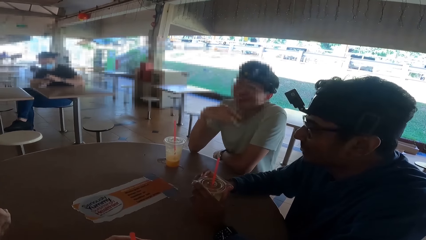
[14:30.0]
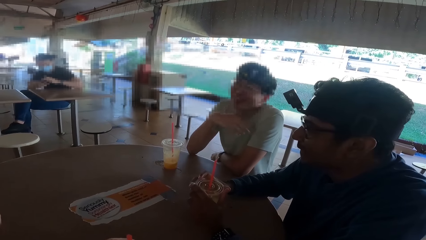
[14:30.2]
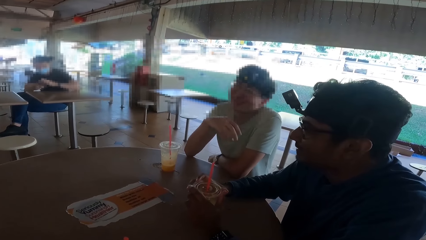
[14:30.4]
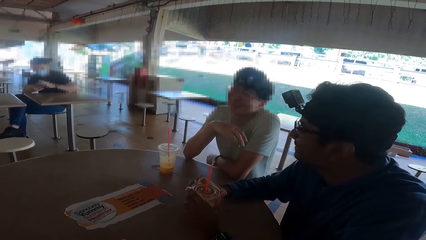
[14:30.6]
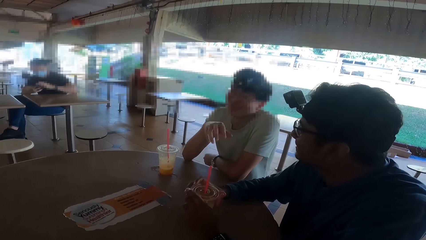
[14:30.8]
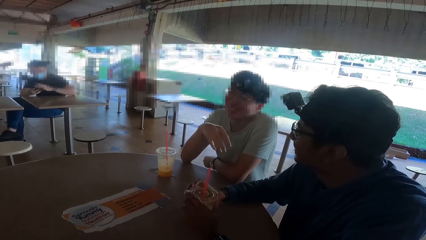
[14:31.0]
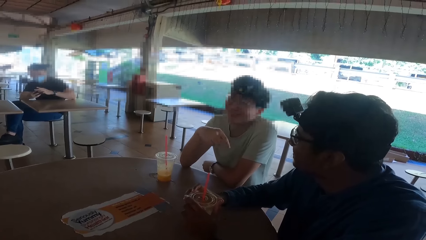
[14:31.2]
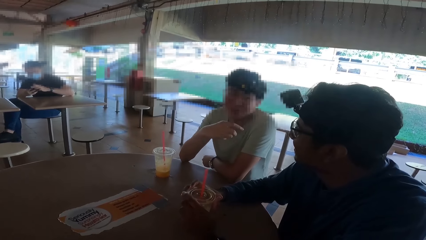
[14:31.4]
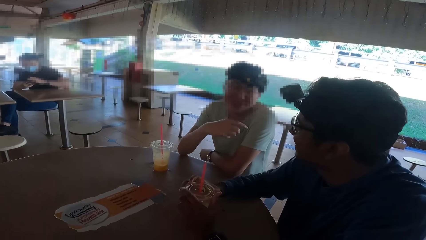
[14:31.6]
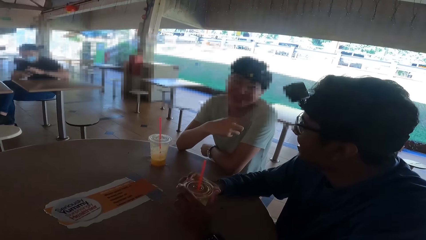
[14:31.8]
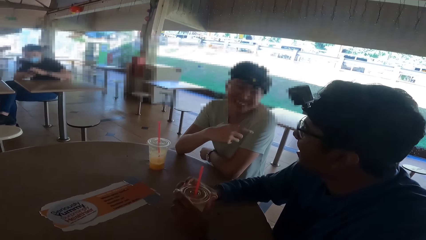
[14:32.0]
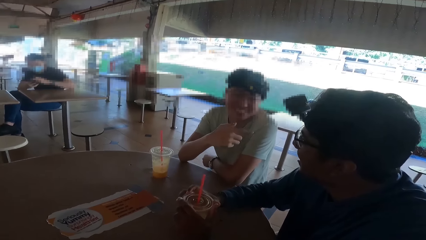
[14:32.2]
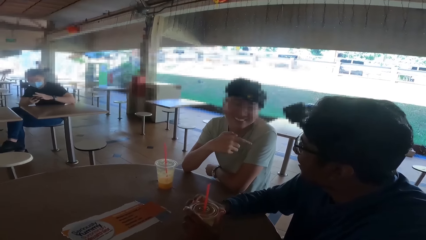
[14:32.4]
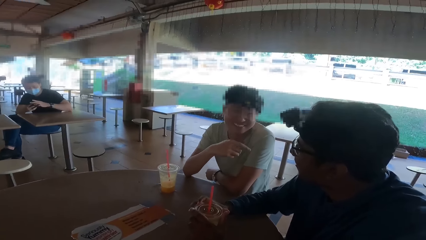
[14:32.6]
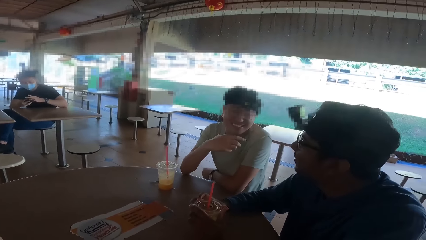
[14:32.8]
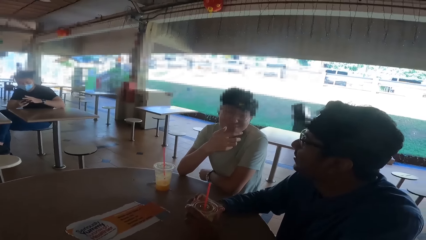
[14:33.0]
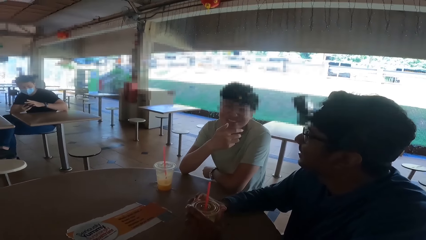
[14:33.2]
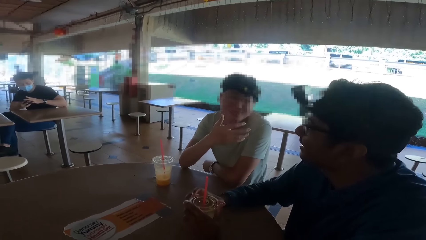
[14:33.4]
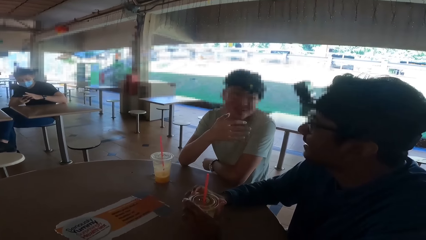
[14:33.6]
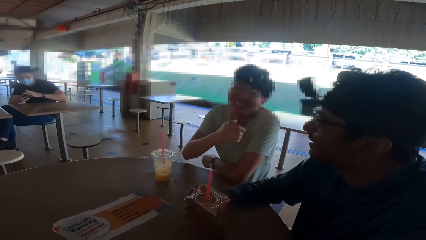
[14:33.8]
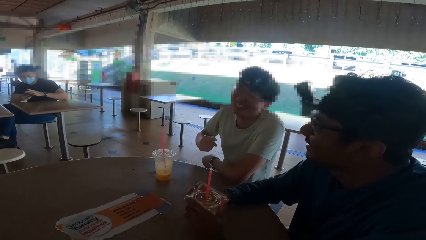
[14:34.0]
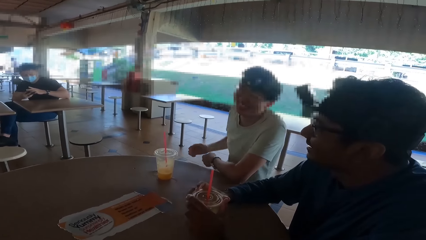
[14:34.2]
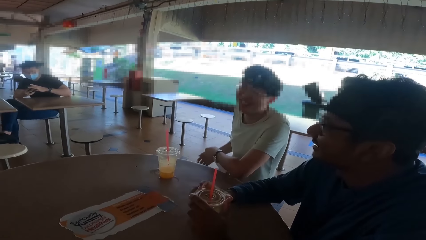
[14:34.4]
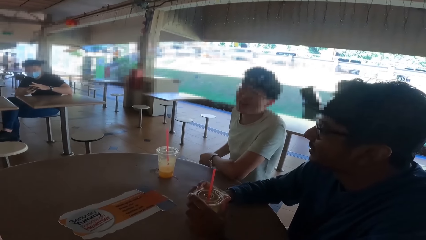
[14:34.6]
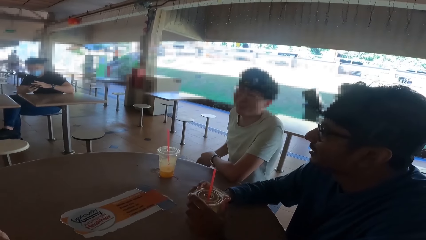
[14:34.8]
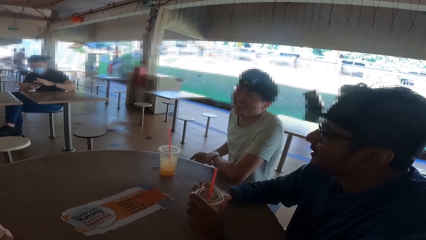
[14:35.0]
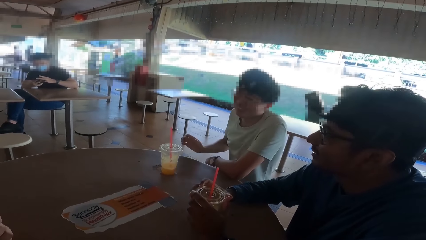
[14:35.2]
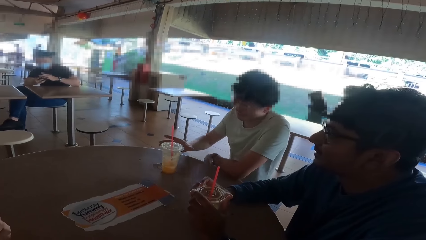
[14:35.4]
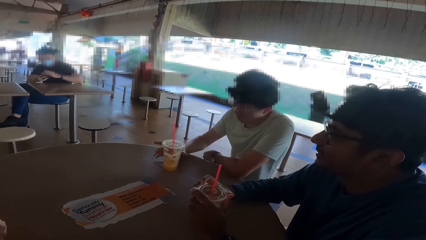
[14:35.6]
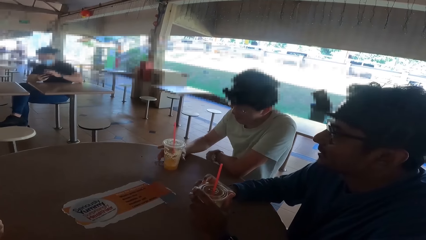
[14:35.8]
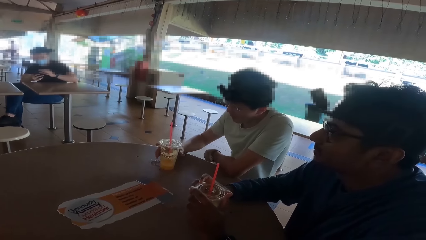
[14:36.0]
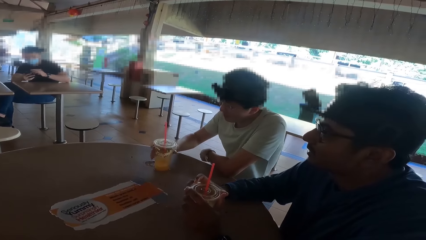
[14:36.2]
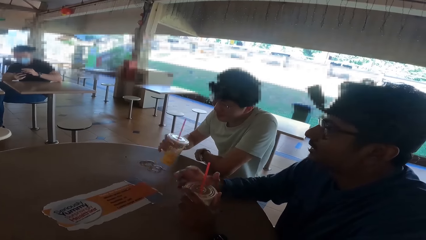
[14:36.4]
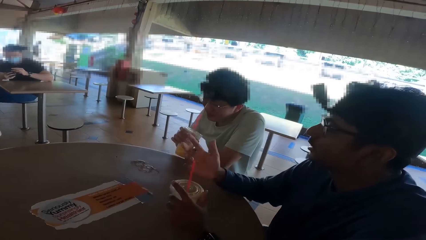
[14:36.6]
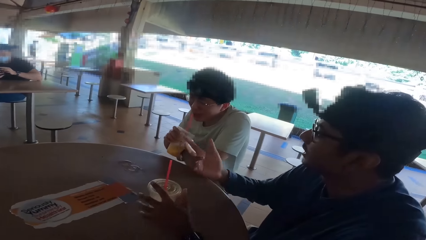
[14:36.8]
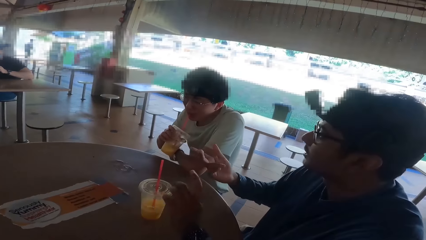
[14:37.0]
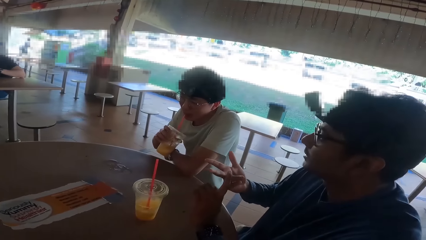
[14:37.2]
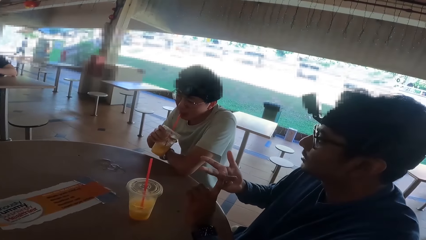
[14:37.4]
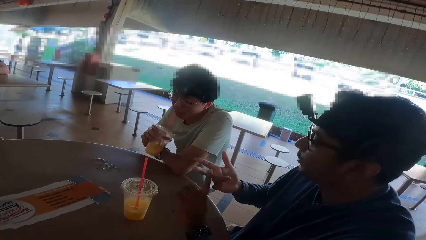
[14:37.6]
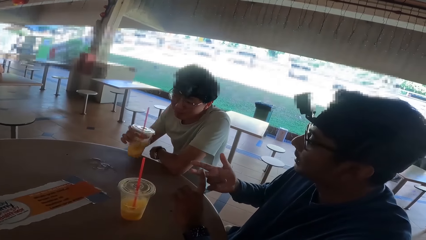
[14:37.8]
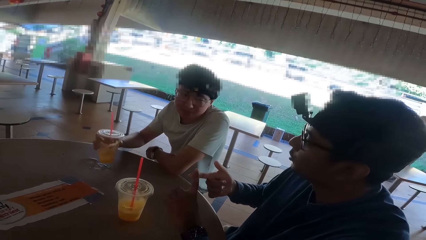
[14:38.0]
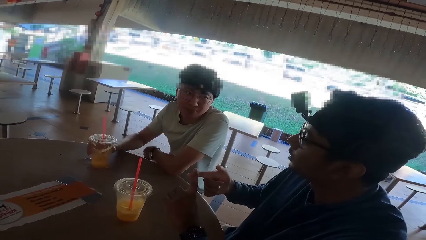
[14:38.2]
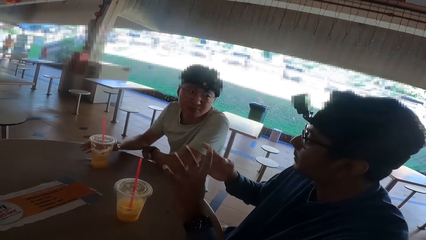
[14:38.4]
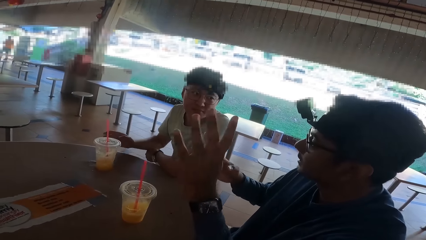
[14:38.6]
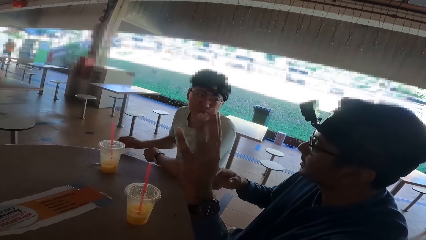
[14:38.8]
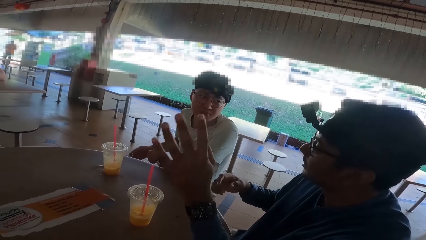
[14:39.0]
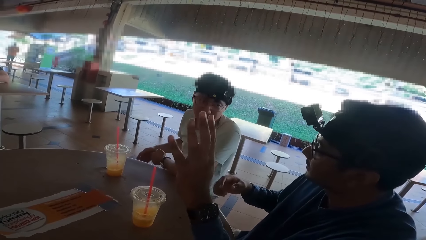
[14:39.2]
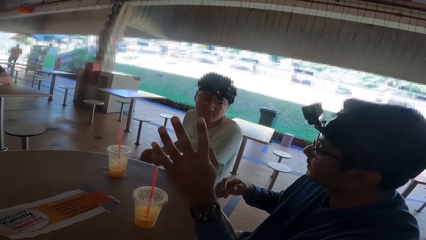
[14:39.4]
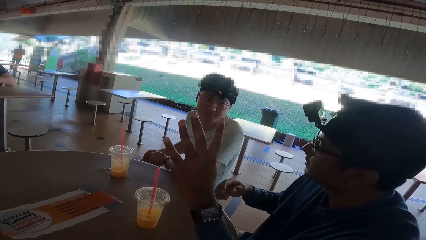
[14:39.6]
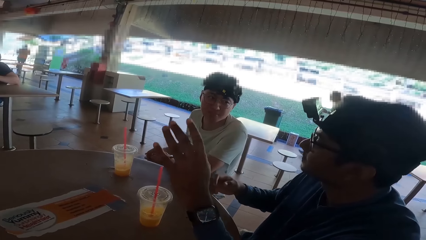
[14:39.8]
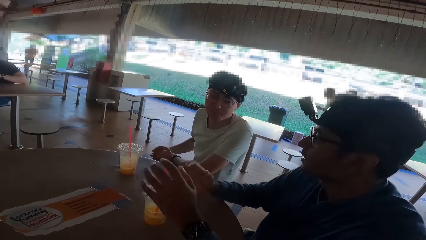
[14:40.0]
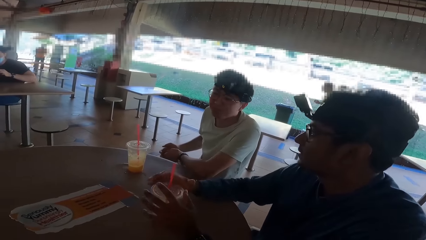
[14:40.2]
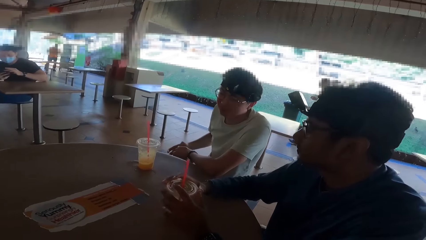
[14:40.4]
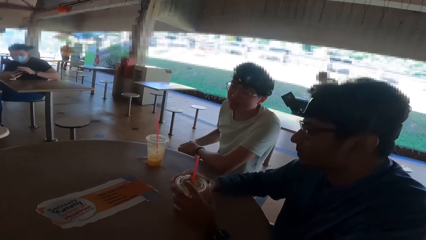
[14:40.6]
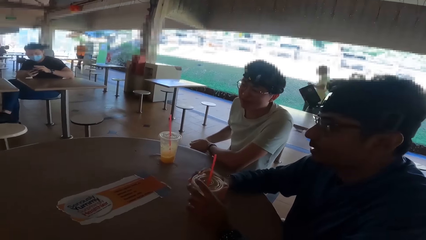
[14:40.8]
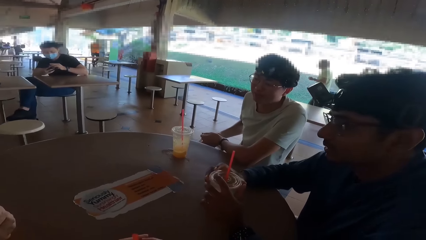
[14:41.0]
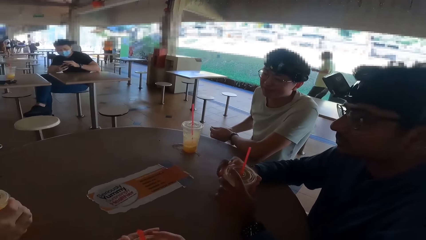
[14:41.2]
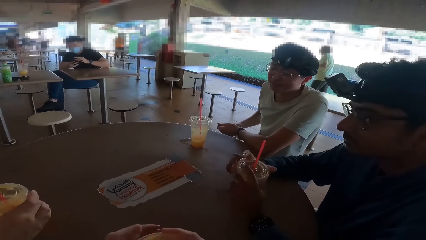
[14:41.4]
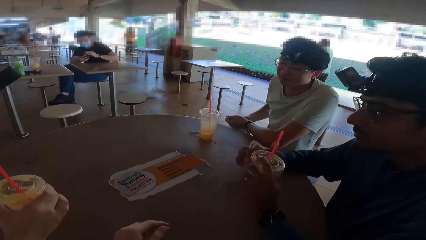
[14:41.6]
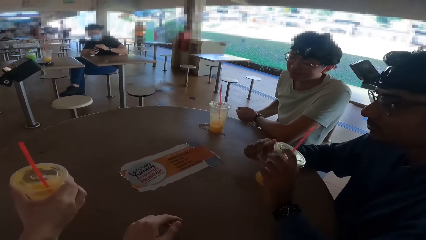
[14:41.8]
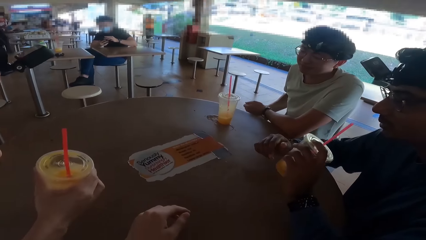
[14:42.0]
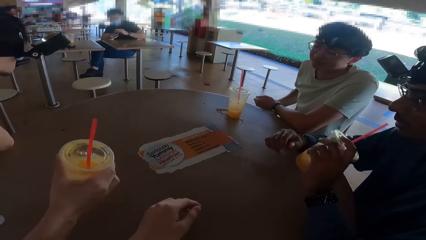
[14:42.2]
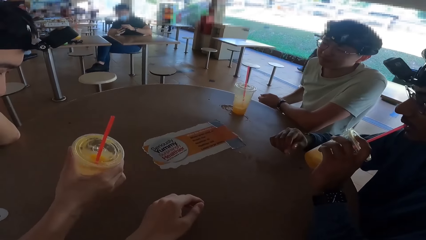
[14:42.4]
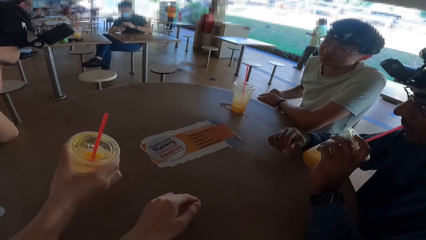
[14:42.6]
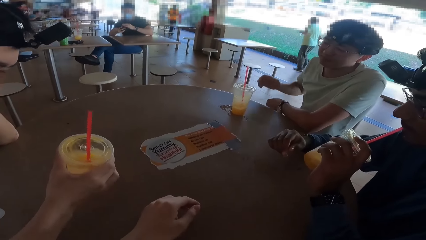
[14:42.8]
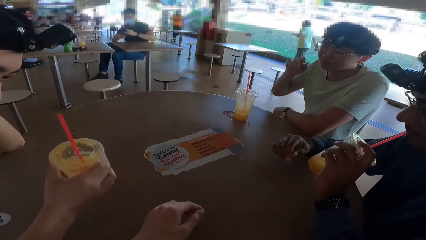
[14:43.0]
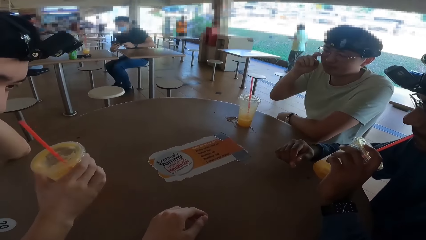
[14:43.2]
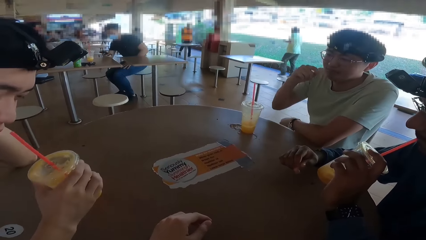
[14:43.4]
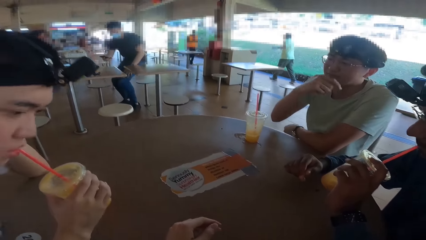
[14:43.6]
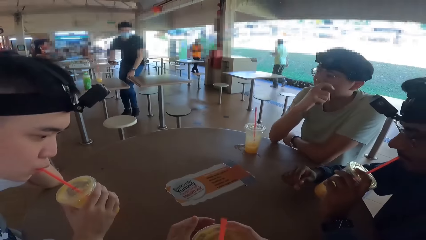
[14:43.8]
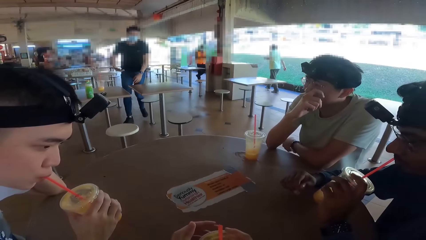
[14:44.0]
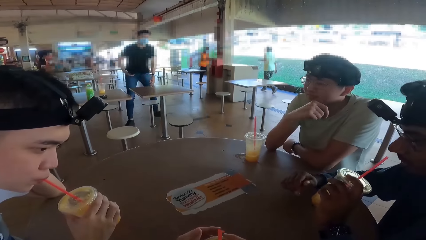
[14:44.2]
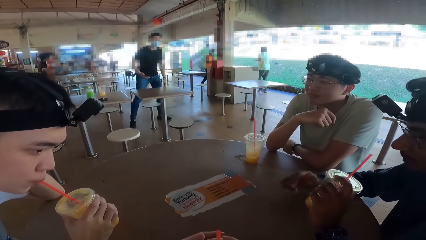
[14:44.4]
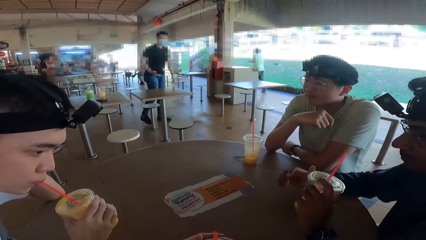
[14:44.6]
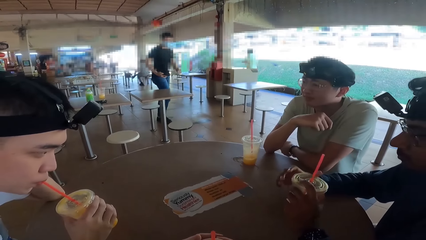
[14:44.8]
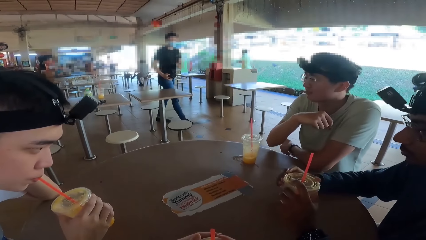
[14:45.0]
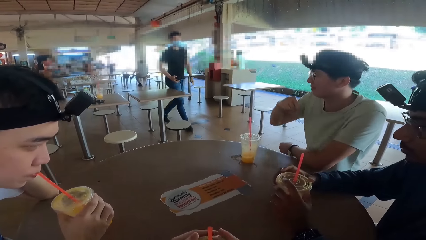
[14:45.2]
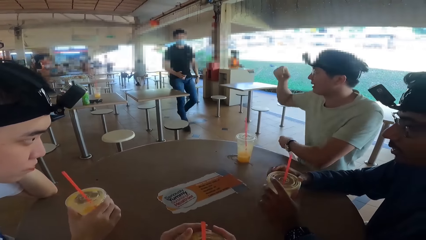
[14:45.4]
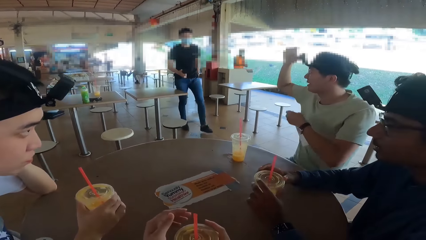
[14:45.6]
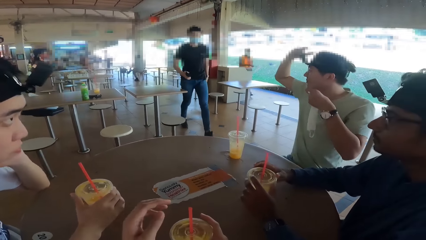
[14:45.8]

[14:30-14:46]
A man demonstrates. The man takes a drink. The man places down the drink. Another man converses. The other man takes a drink. A third man drinks the juice.
